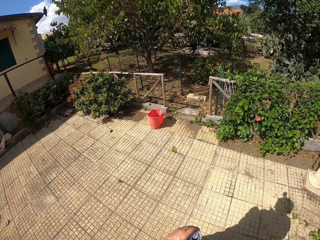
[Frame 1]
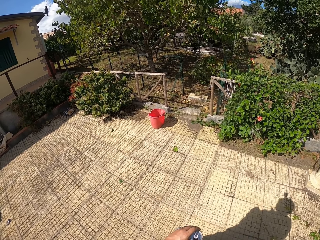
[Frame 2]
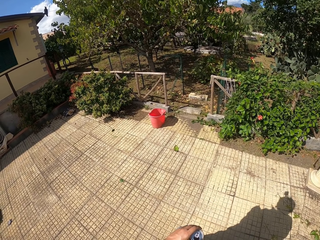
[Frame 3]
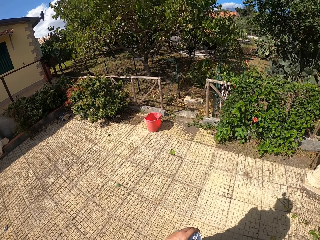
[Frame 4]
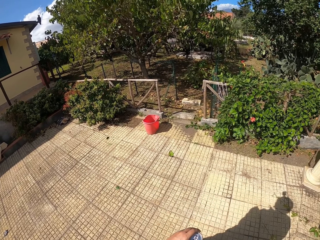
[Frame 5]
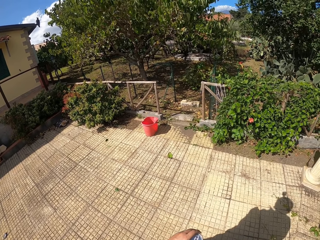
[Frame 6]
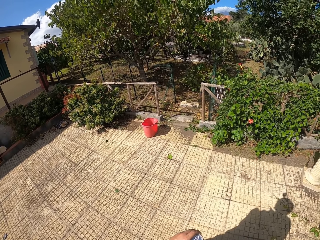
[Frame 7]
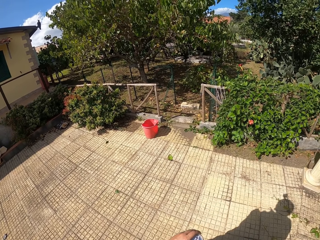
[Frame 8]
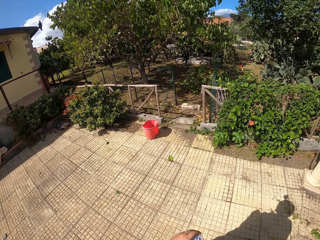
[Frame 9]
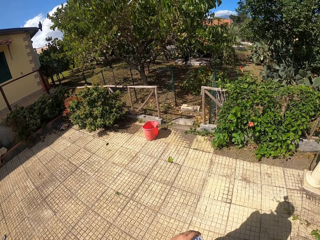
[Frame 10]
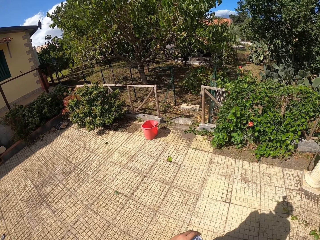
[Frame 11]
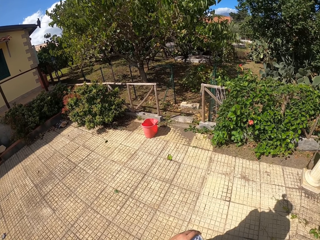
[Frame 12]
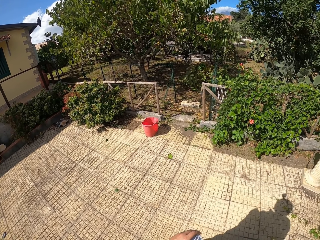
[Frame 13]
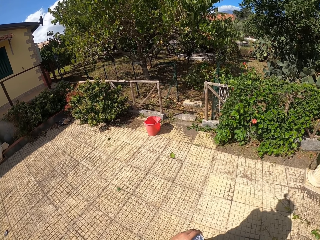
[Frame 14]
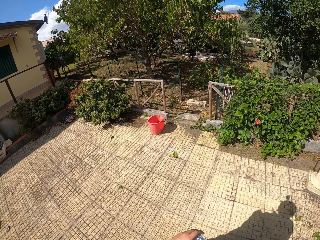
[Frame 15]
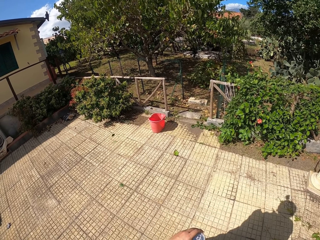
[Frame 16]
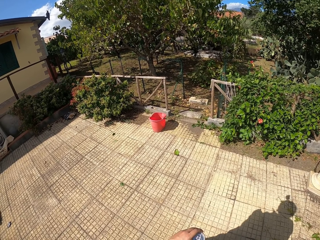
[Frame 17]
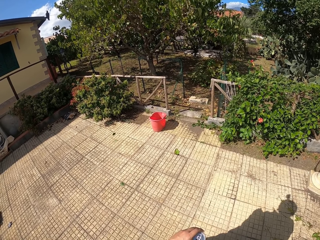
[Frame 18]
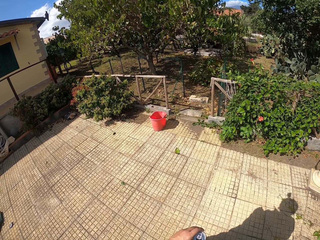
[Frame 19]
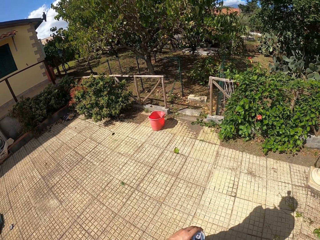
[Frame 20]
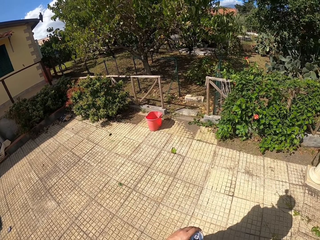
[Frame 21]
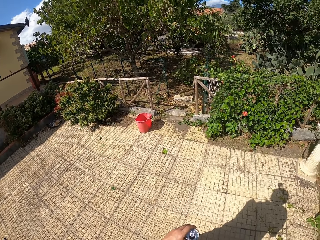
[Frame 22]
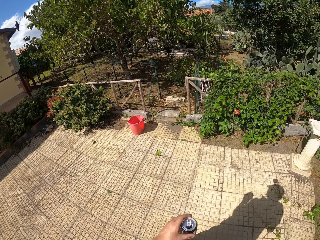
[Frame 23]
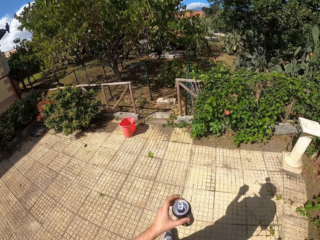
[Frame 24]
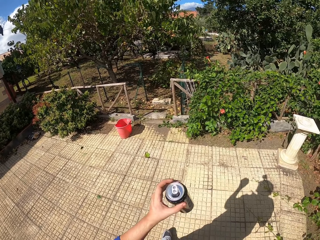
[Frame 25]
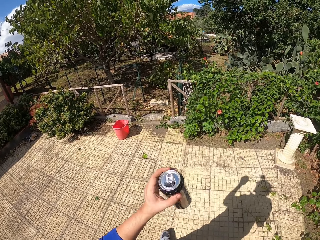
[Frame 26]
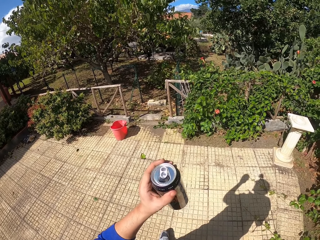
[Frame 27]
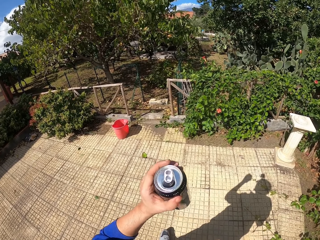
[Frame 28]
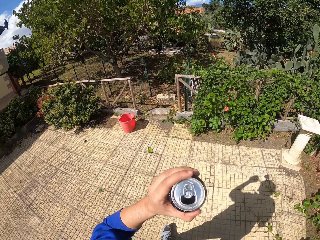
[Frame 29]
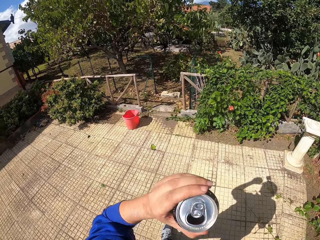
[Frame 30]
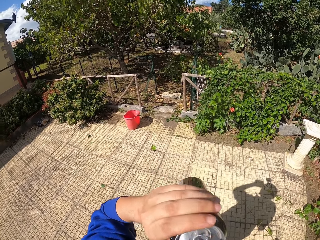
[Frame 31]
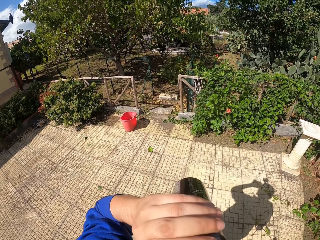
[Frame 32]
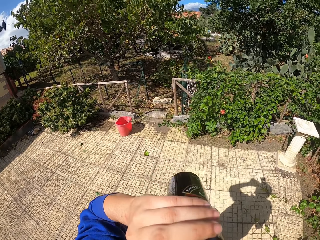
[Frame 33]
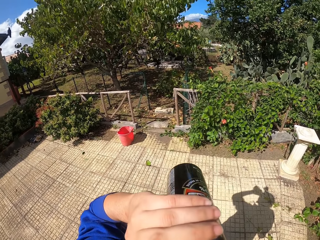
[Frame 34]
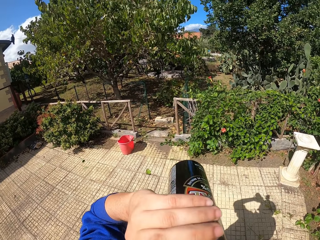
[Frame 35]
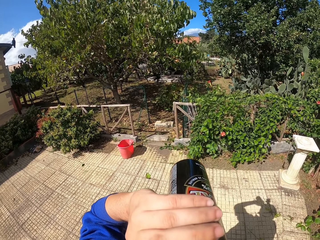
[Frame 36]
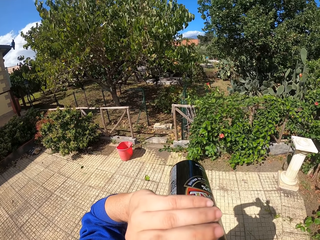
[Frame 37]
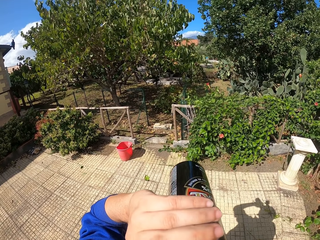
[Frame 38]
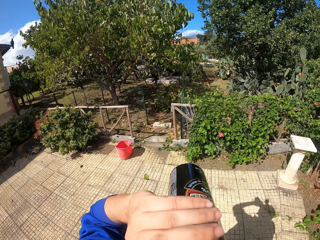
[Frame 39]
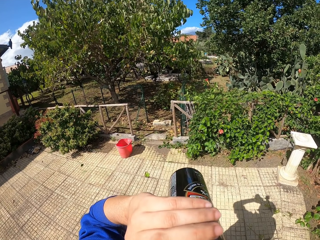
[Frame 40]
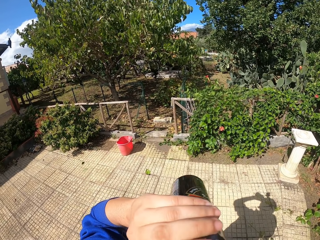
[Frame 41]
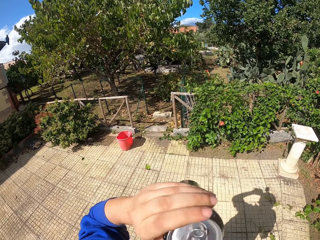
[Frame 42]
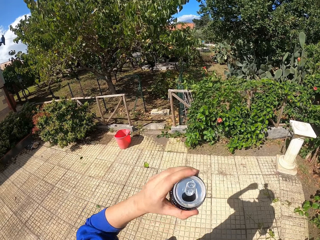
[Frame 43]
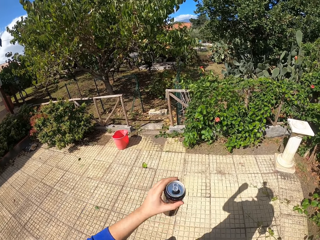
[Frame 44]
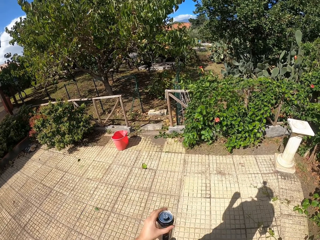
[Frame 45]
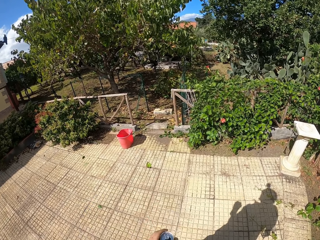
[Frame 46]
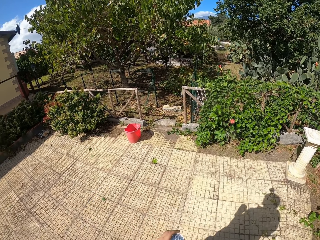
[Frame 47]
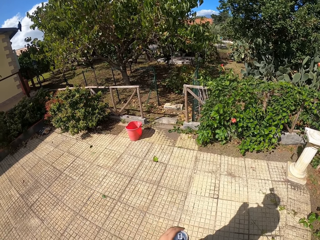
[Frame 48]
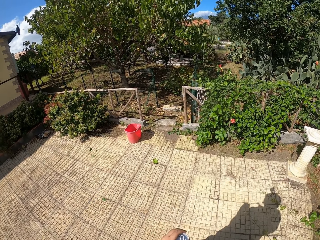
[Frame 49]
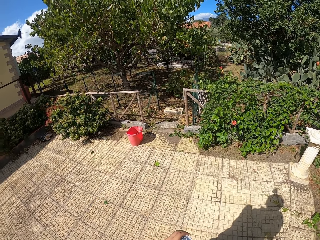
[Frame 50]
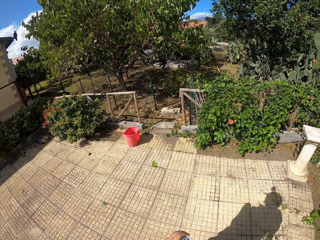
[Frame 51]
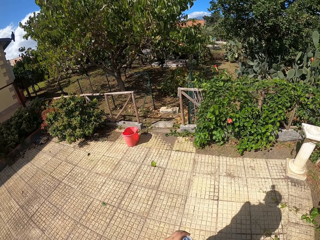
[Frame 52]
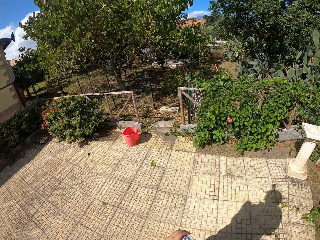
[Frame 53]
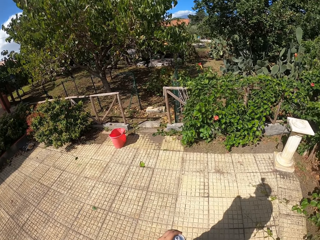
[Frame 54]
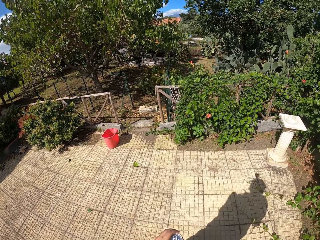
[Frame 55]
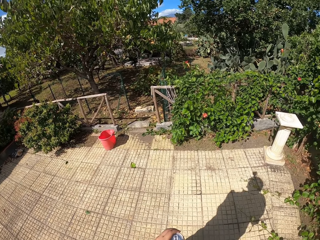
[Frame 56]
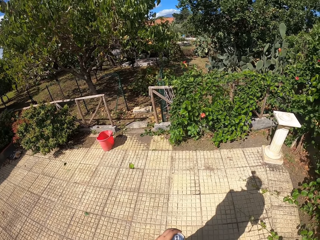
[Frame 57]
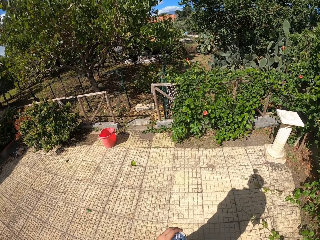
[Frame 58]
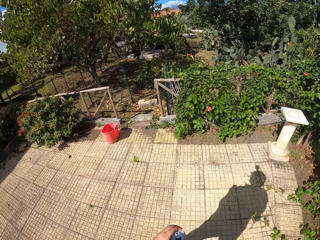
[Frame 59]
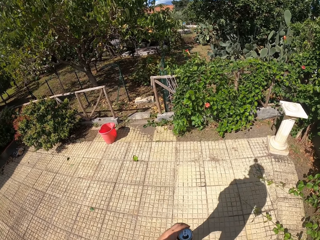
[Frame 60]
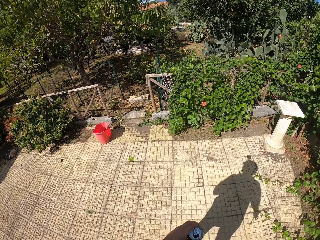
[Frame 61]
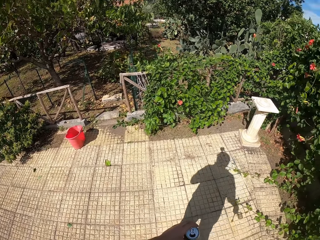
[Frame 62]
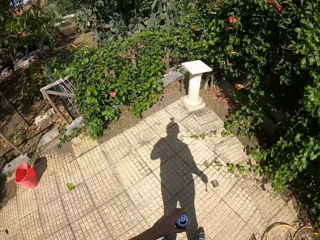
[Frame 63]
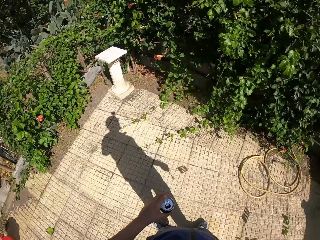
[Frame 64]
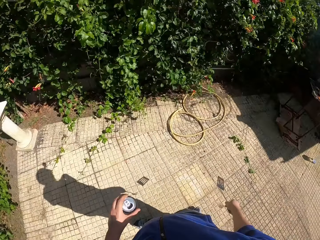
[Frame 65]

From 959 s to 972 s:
The camera wearer drinks from the can of beer with his left hand. He looks around the compound.

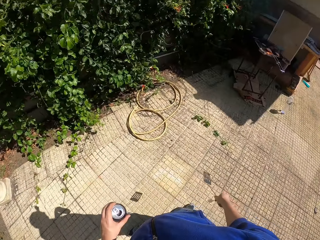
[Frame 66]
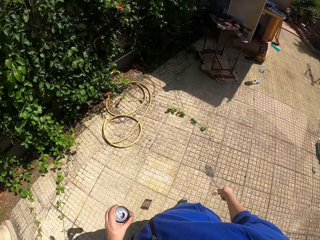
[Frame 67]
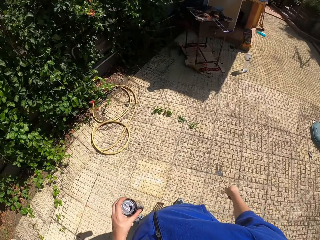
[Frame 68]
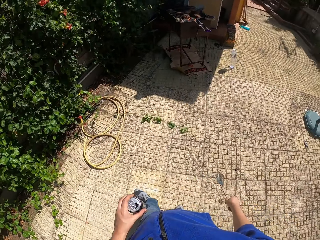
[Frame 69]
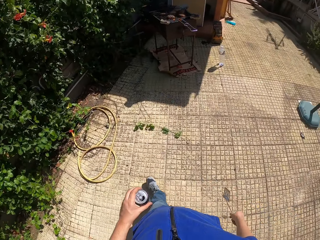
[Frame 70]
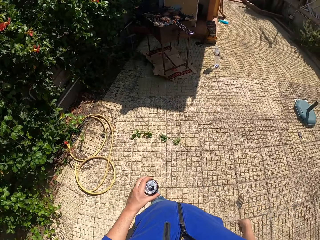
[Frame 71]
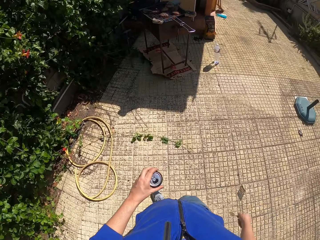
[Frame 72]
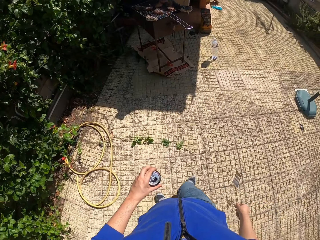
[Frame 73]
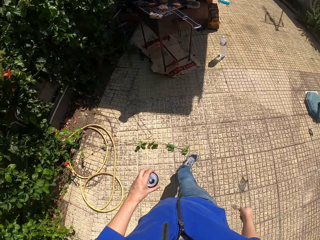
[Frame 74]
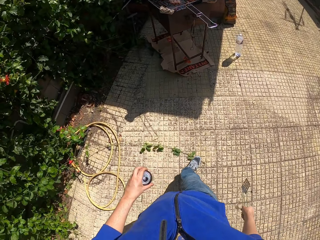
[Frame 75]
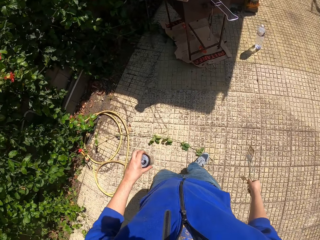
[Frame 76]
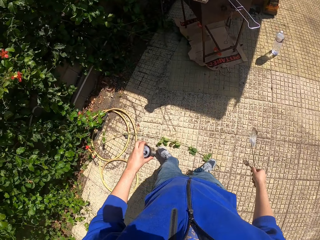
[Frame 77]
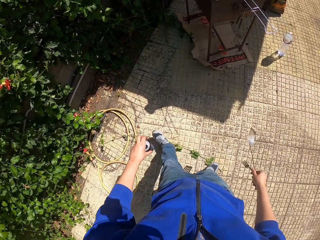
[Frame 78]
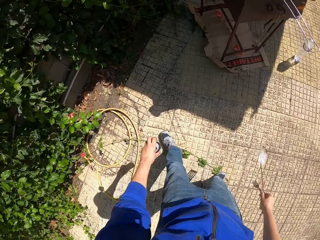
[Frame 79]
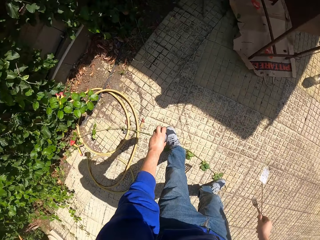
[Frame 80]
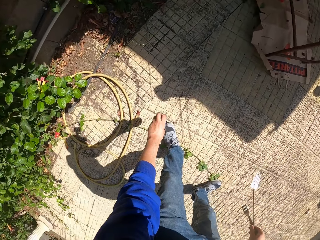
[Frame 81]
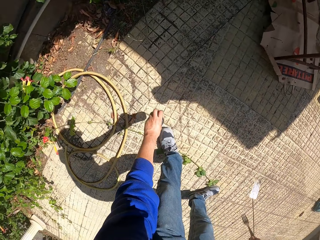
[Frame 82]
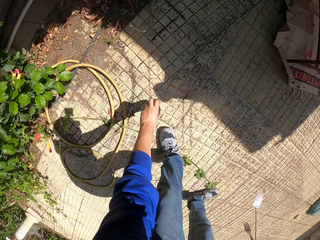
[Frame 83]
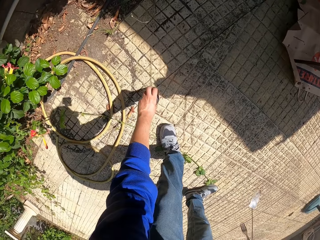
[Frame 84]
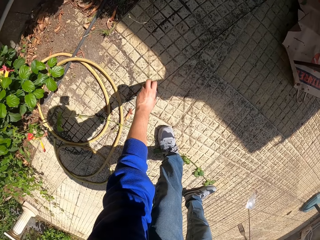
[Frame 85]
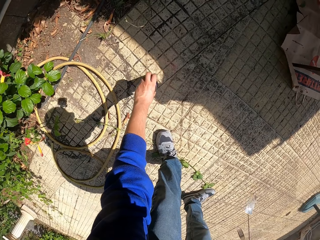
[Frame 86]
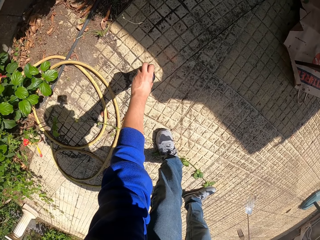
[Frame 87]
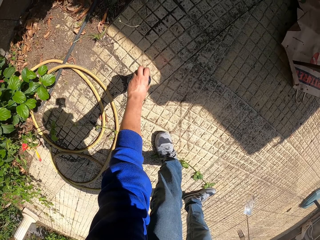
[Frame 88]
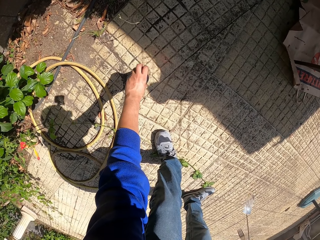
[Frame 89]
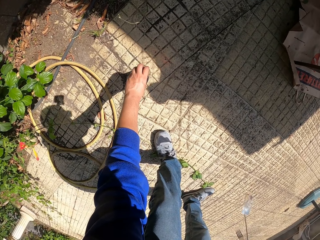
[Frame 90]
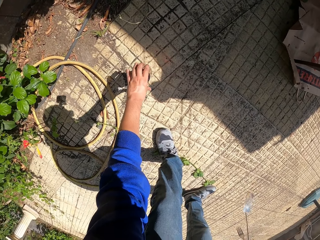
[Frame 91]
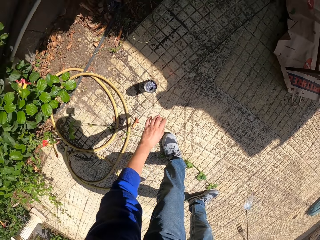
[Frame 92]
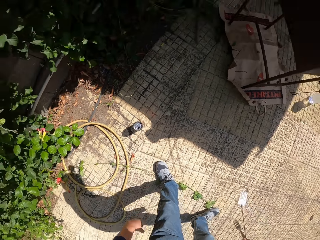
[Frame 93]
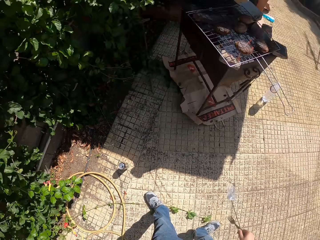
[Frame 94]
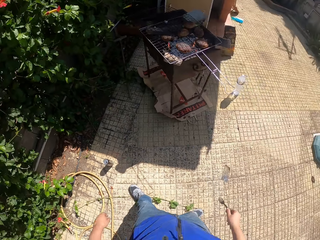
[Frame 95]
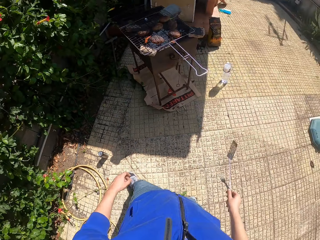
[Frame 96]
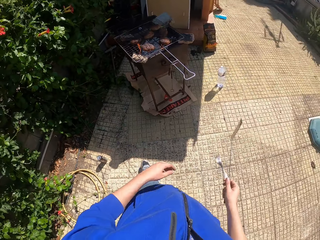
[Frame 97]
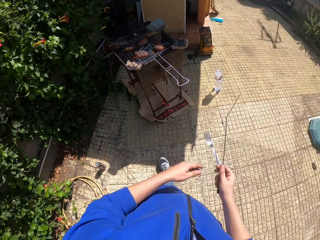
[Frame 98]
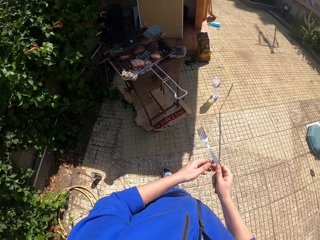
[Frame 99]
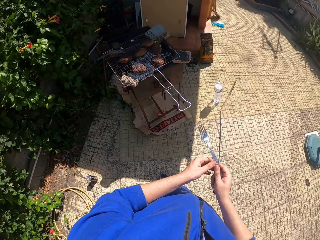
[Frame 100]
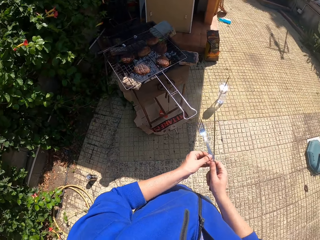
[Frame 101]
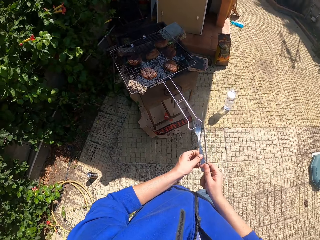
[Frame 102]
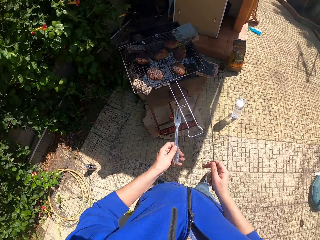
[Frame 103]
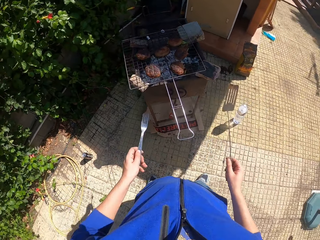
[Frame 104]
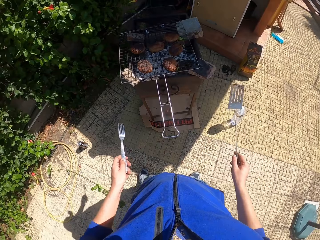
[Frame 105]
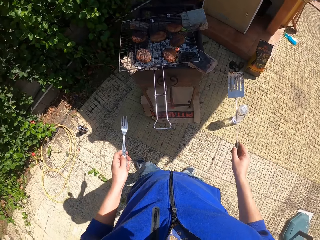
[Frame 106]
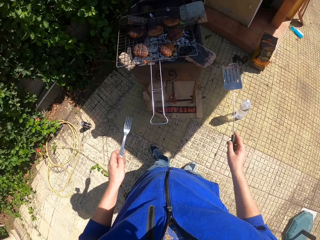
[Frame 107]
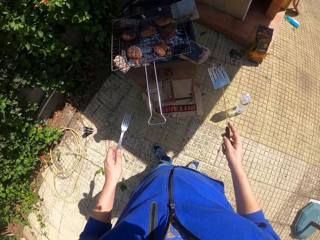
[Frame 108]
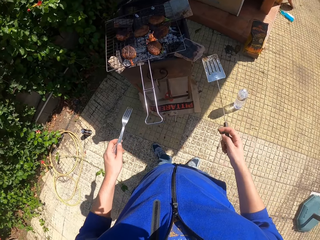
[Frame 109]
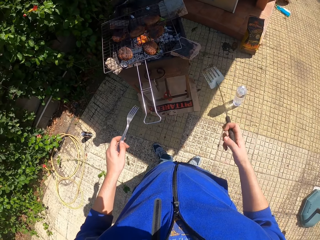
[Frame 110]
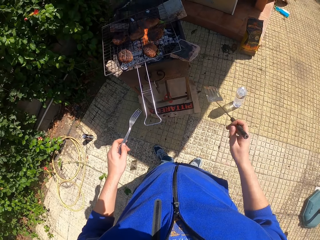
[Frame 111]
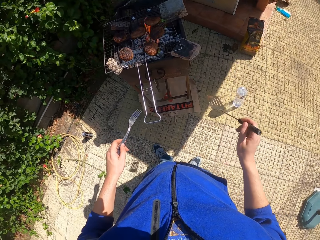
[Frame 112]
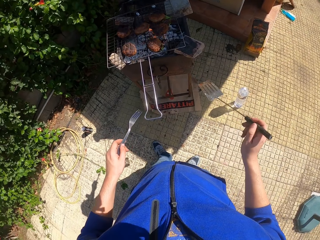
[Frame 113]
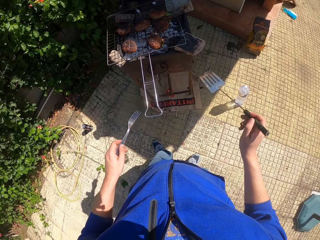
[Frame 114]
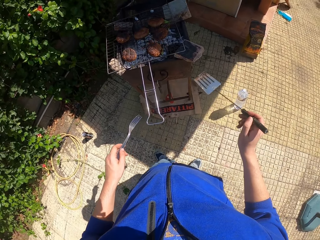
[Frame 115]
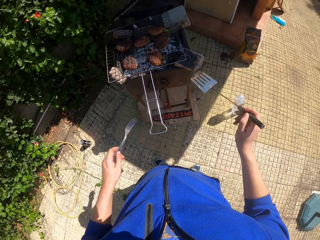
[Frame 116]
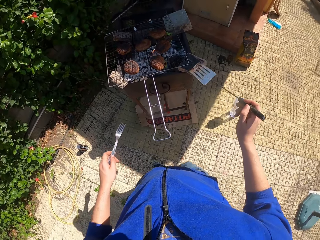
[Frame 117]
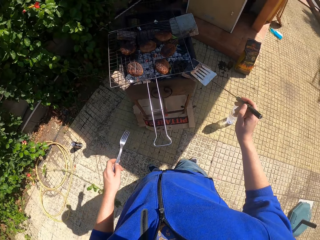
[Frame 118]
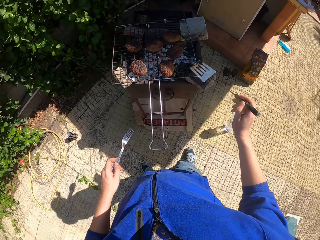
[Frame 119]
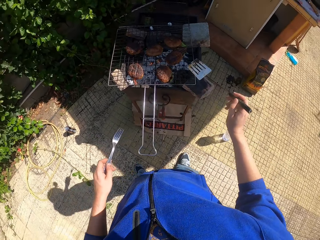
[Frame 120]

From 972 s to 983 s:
The camera wearer walks around the compound. He puts the can on the ground. He drops the can of beer with his left hand. He moves the fork from his right hand to his left hand.
